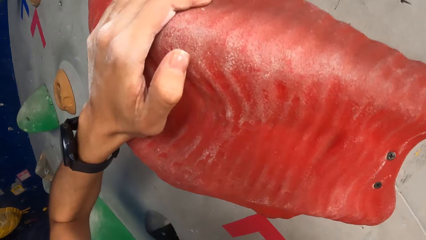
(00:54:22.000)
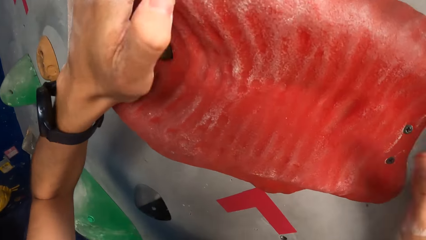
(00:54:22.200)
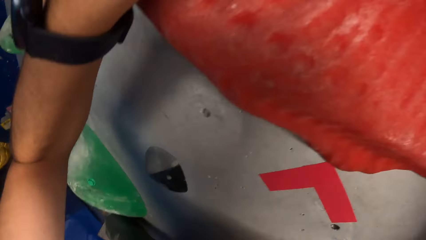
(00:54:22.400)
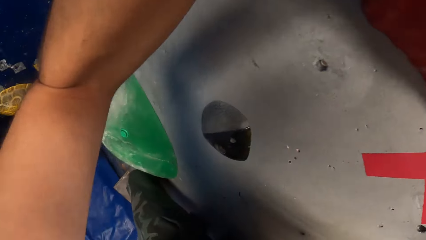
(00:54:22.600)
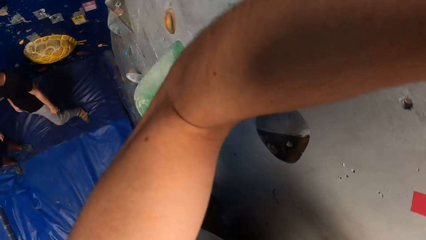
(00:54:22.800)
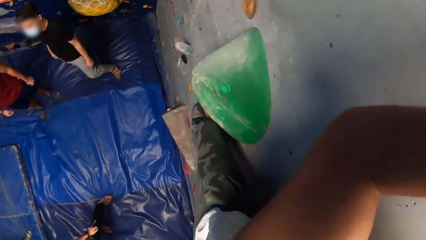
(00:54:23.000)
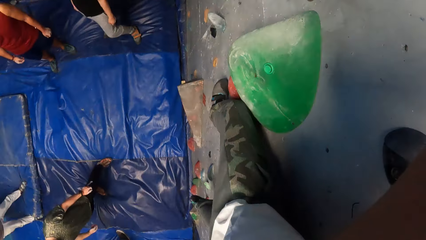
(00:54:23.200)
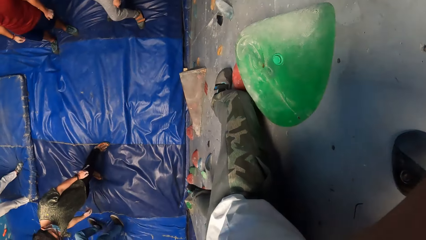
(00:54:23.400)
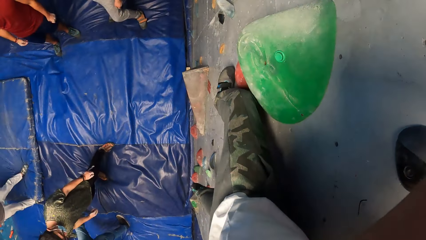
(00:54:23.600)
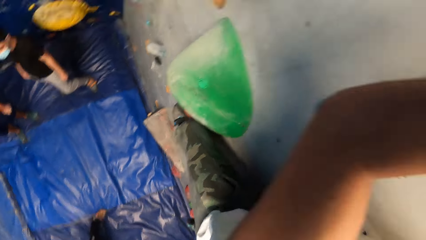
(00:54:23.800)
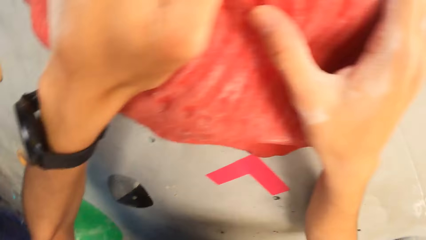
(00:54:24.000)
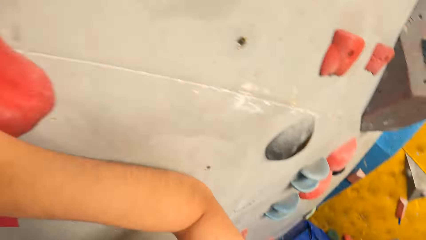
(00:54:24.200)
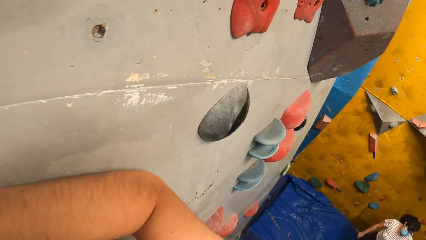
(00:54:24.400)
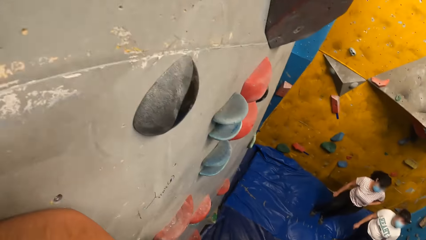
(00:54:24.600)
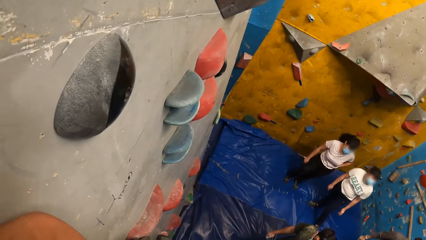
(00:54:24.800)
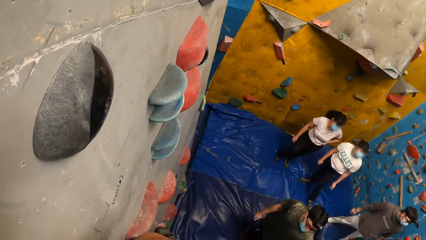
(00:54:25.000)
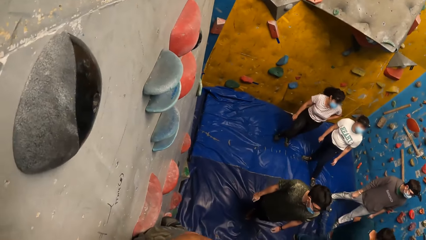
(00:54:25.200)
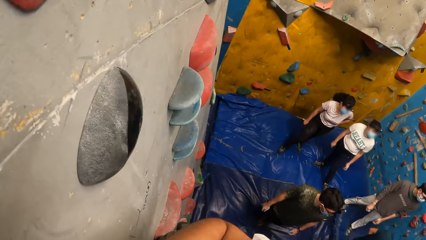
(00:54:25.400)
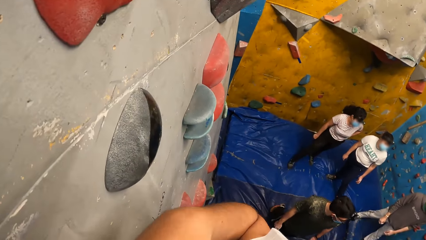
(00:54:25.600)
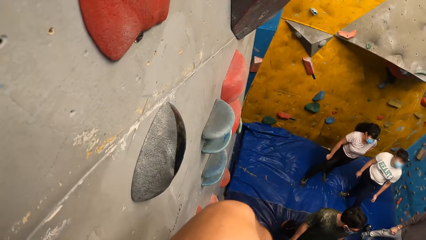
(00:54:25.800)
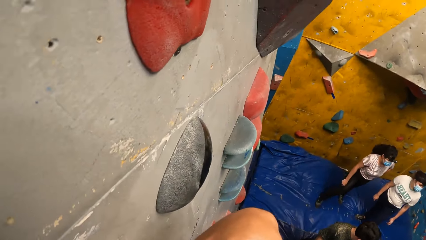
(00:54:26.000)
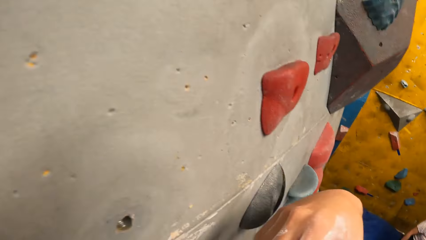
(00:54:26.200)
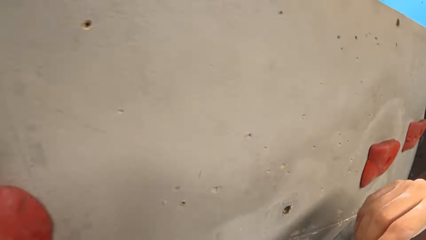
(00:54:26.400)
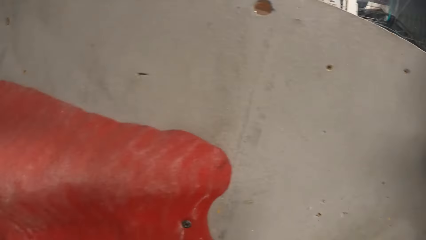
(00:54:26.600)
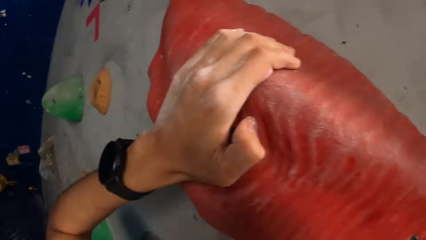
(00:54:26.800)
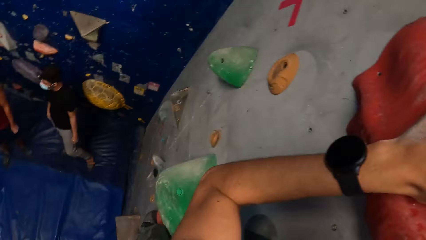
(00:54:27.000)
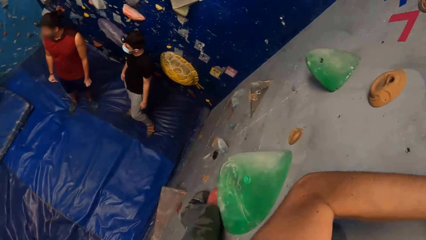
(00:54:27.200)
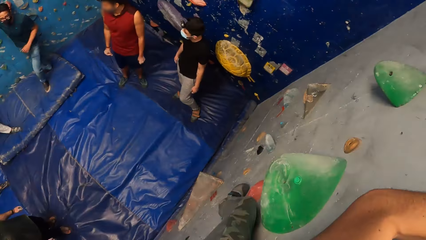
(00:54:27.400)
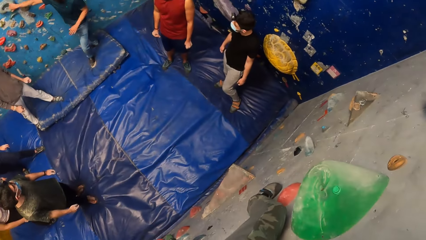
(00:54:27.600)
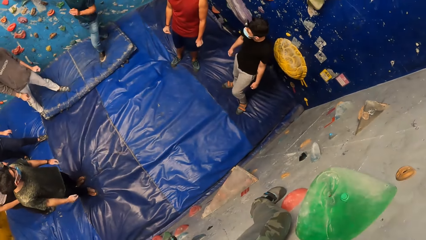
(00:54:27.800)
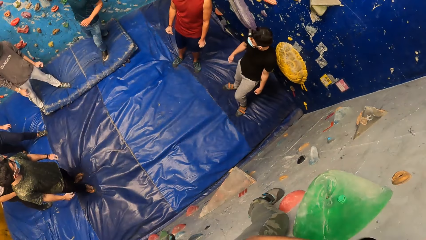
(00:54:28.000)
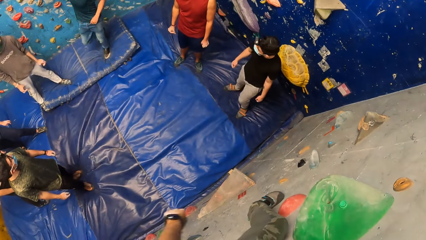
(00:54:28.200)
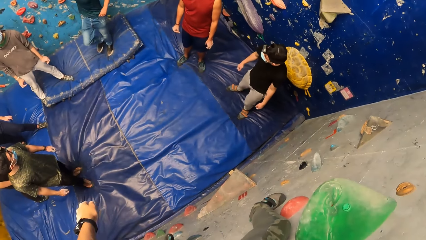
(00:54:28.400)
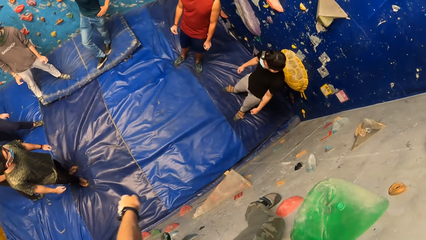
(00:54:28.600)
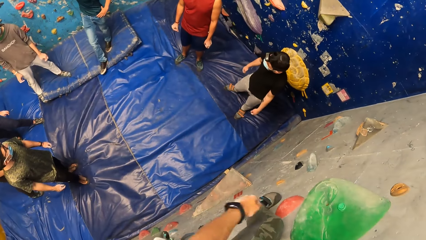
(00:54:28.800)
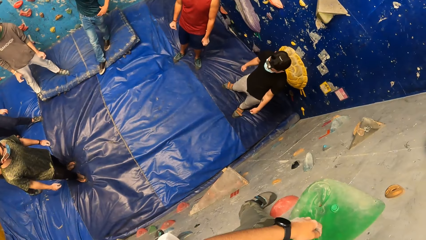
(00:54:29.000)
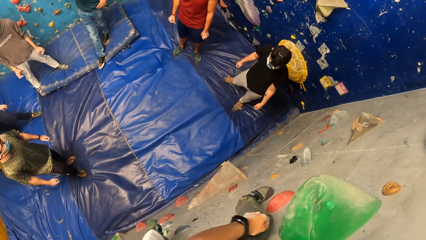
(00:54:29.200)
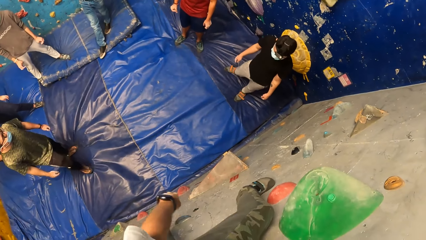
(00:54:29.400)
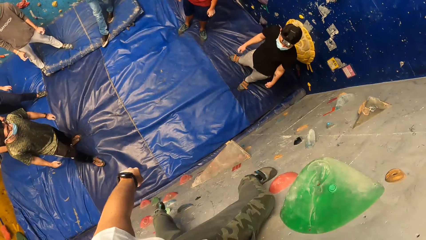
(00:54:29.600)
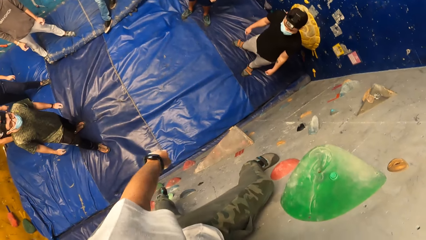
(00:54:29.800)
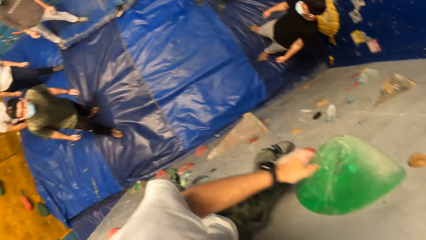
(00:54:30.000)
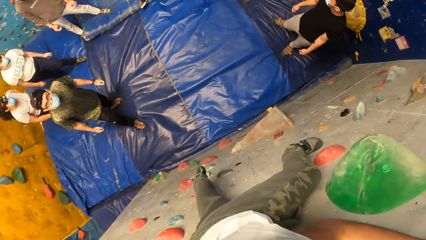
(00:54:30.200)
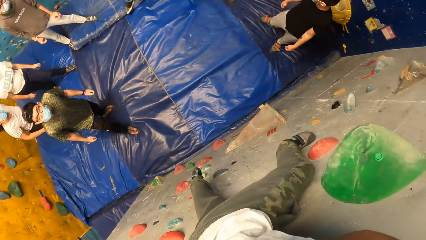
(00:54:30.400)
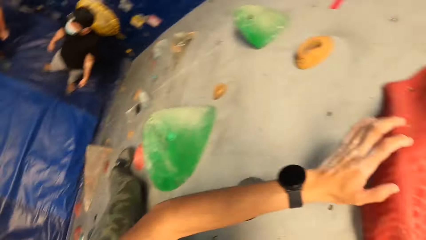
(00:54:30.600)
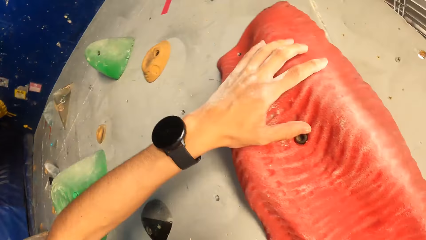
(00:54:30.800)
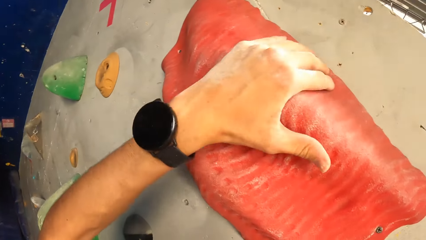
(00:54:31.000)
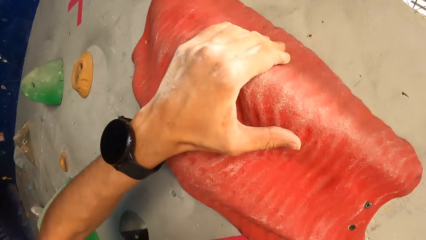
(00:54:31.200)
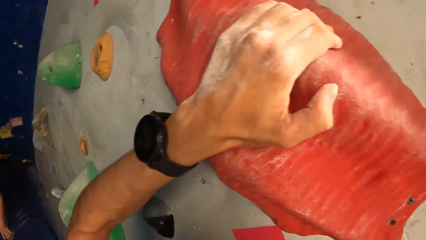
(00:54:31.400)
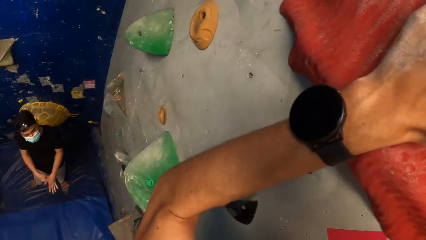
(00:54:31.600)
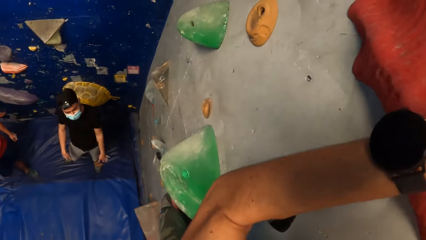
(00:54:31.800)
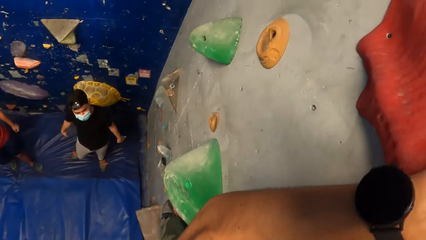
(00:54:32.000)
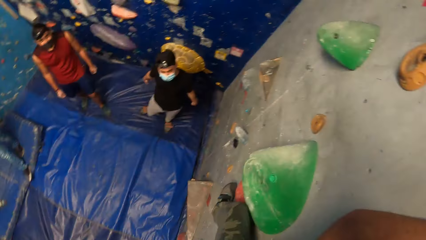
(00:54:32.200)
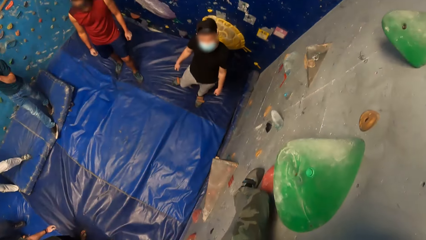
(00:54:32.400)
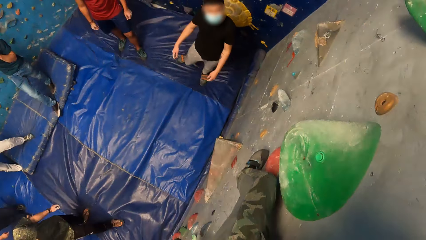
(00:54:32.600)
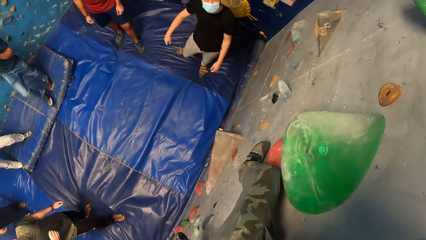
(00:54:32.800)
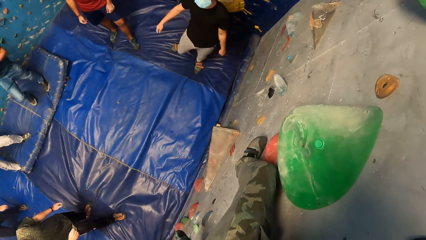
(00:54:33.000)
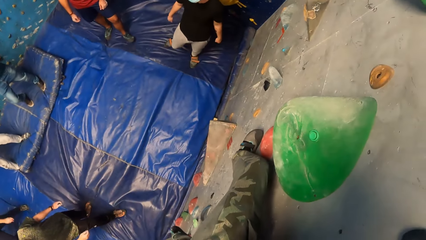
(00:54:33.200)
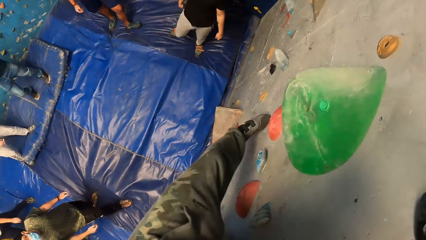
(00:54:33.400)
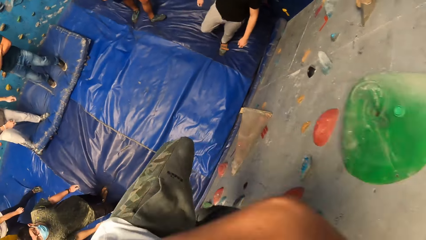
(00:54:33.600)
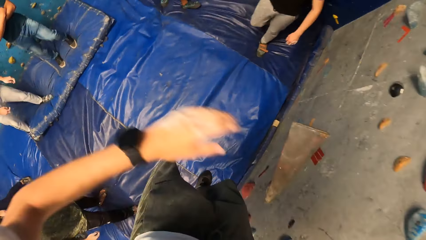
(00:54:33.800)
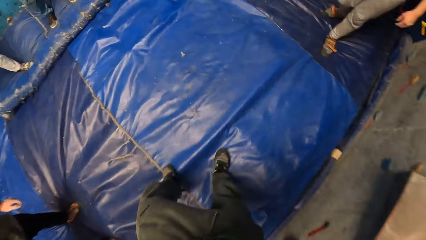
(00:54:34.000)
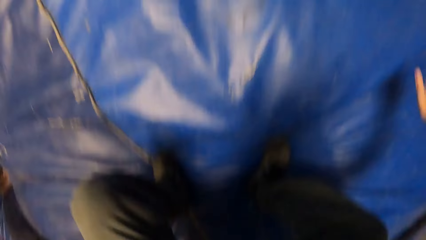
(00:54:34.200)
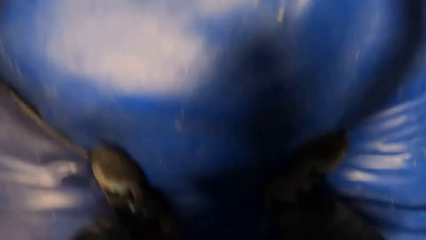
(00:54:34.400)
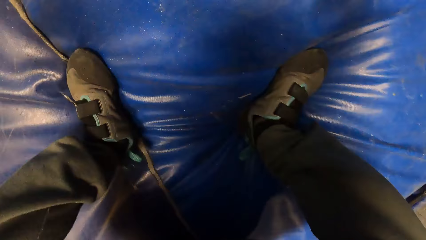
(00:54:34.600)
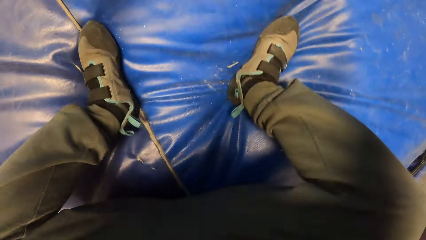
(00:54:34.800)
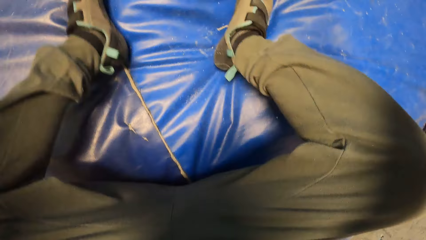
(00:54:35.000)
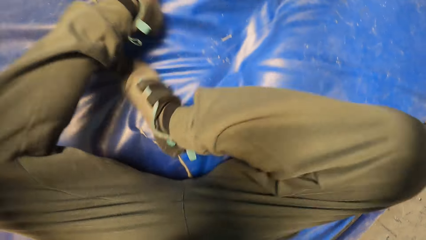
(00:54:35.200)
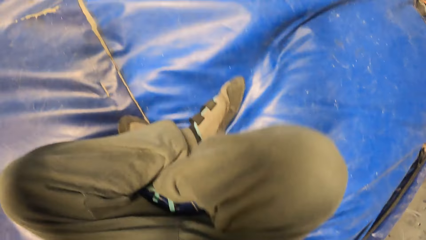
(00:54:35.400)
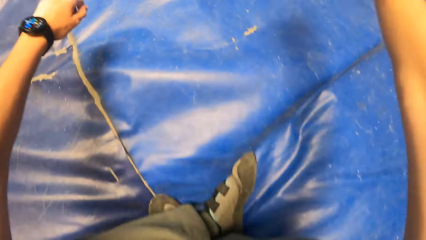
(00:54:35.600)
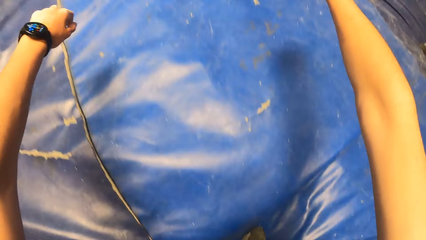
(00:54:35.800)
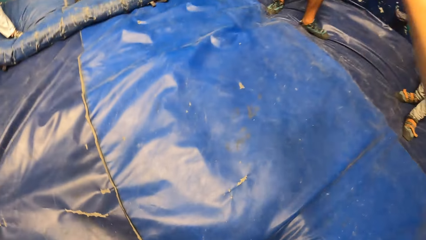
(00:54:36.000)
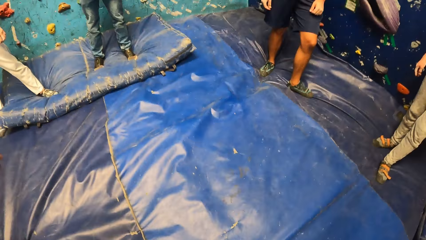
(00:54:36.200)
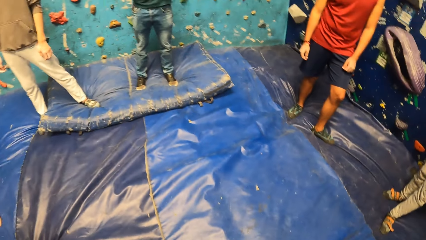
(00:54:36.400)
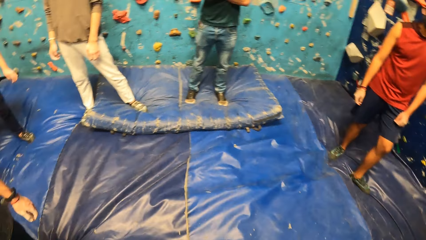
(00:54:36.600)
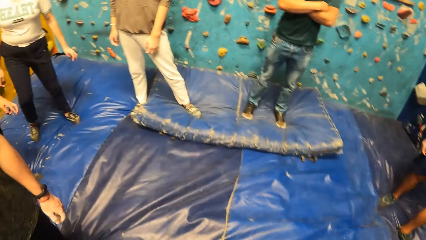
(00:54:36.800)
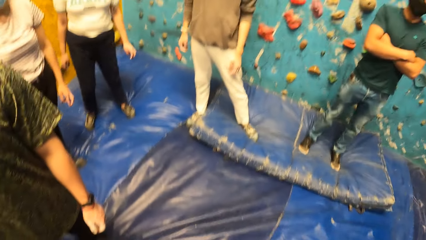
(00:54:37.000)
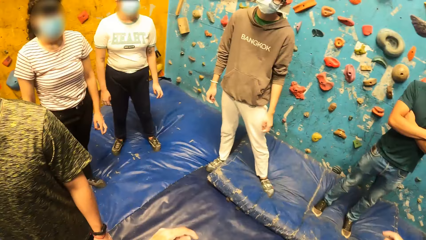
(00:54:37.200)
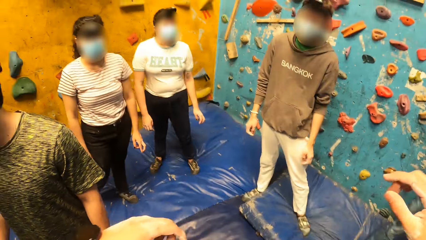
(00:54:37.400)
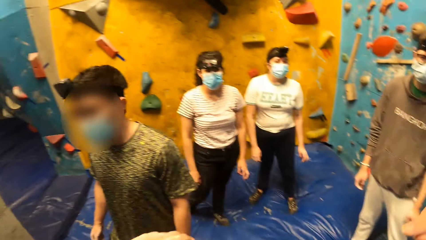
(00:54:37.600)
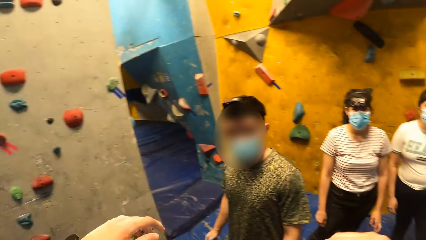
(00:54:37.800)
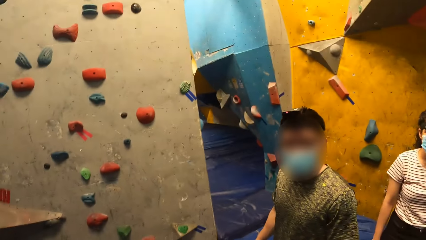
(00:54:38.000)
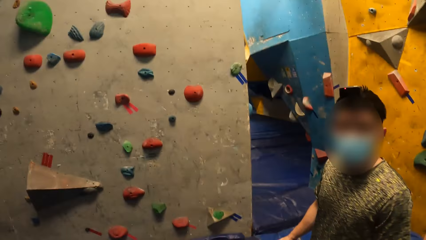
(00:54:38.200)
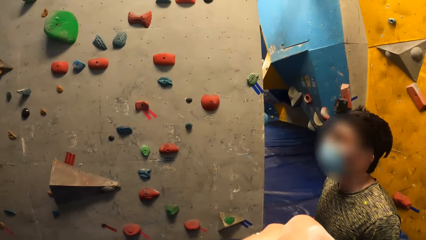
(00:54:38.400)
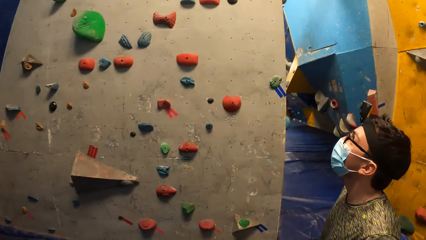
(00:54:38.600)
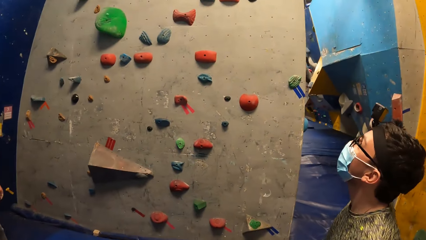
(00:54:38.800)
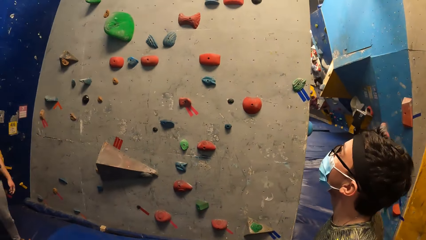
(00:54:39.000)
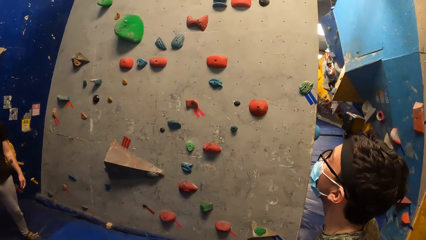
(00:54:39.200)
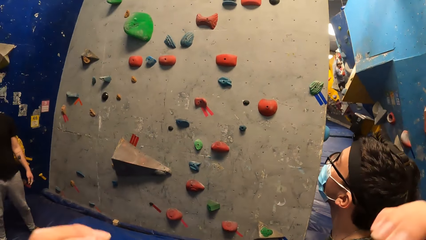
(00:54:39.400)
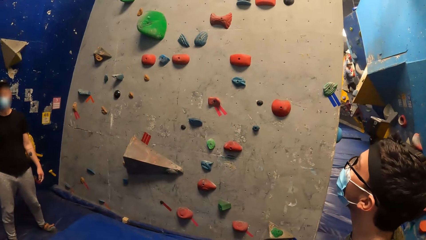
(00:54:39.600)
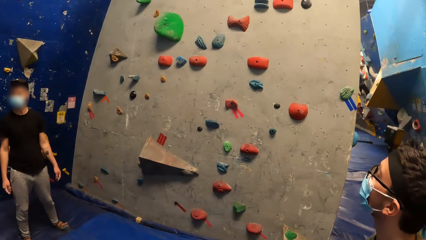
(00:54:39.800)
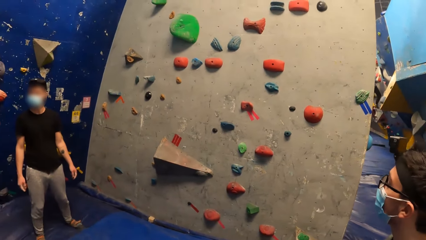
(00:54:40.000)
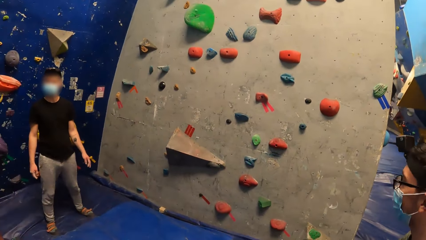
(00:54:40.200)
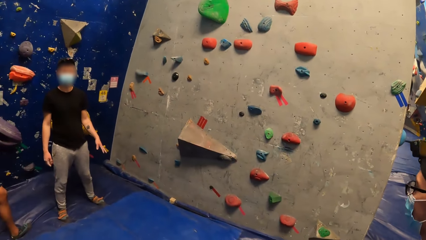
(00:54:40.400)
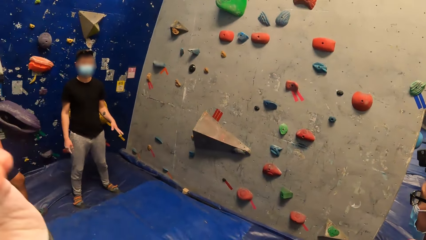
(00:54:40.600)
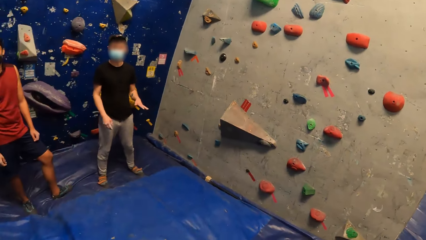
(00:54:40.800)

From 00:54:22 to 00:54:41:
The camera wearer places his left hand on the climb hold on the bouldering wall. He jumps down from the bouldering wall on a bouldering mat or crash mat on the floor. He sits on the crash mat. He stands. He looks around. He interacts with a man. The man stares at the climbing wall.
